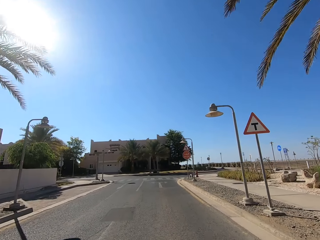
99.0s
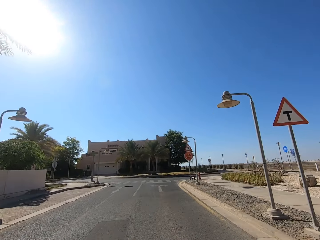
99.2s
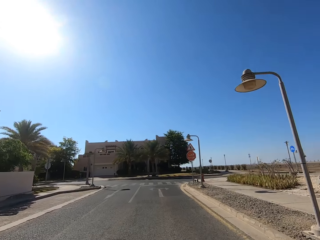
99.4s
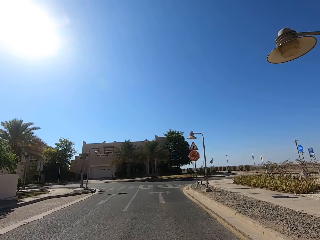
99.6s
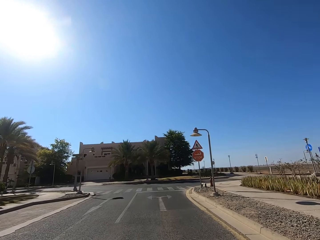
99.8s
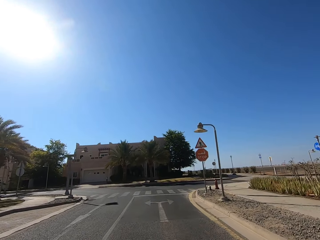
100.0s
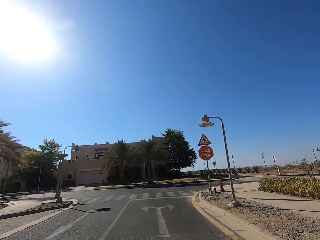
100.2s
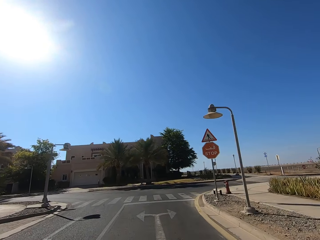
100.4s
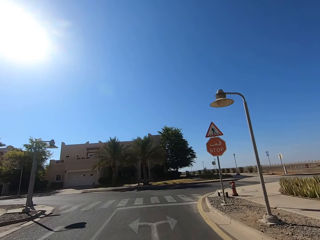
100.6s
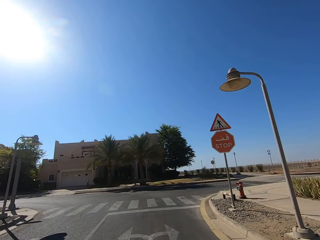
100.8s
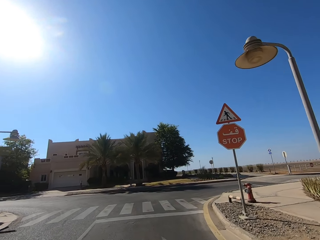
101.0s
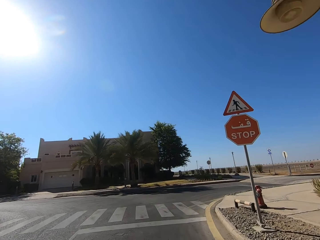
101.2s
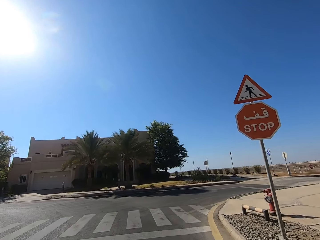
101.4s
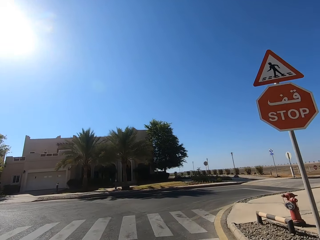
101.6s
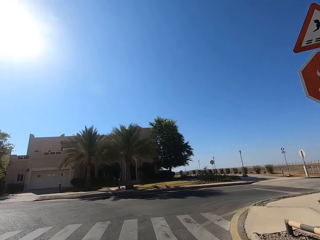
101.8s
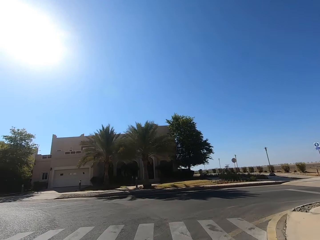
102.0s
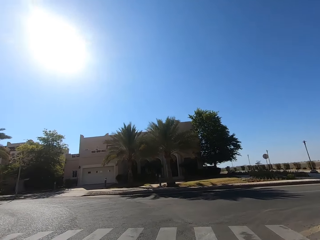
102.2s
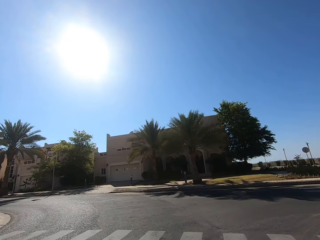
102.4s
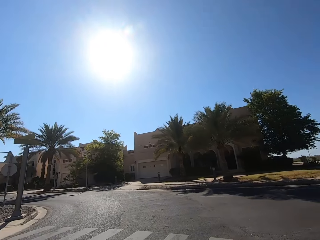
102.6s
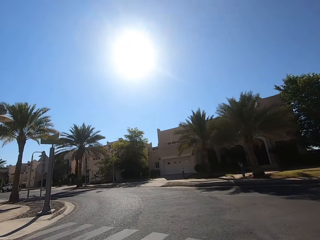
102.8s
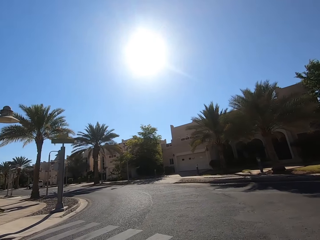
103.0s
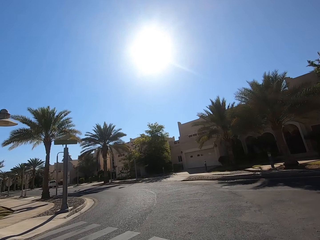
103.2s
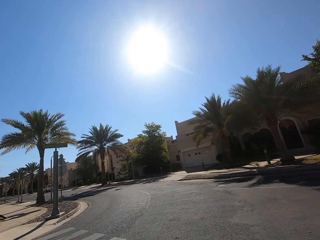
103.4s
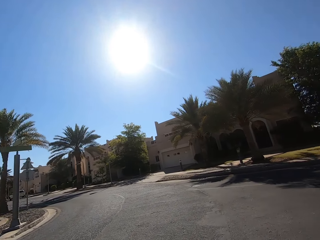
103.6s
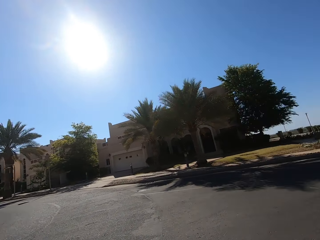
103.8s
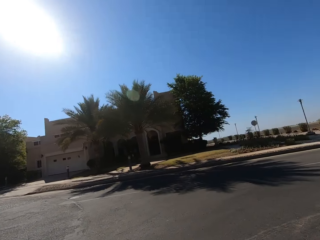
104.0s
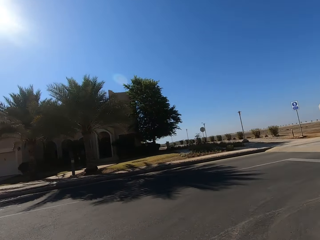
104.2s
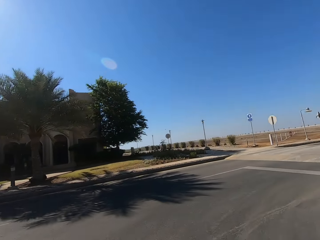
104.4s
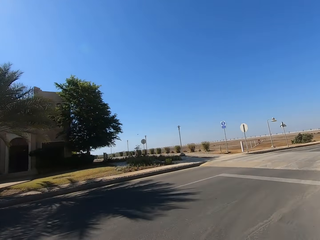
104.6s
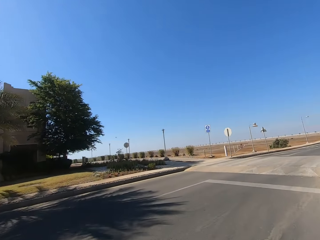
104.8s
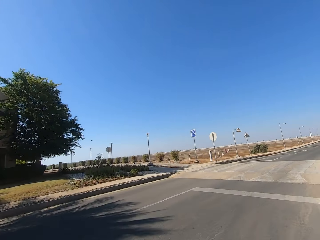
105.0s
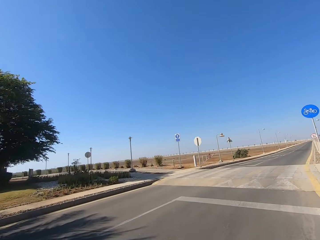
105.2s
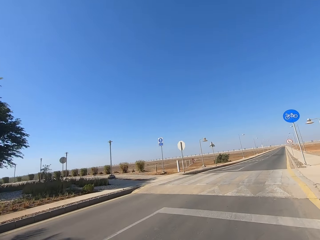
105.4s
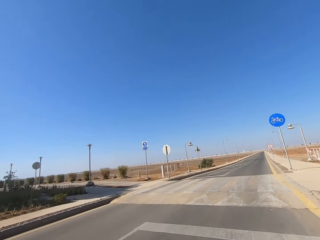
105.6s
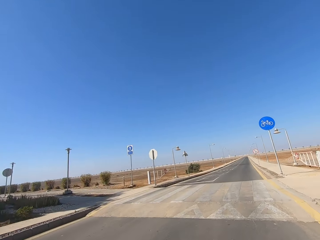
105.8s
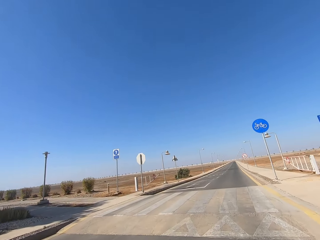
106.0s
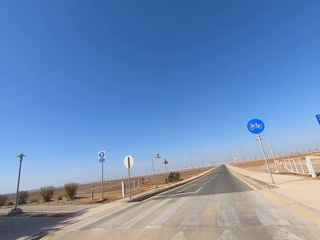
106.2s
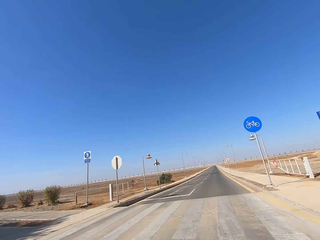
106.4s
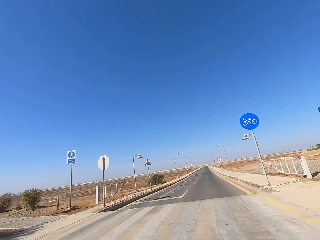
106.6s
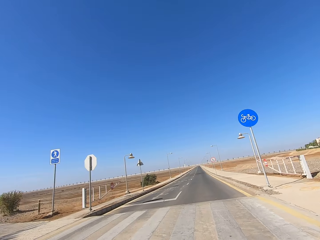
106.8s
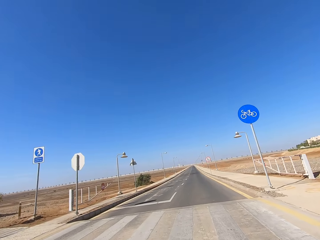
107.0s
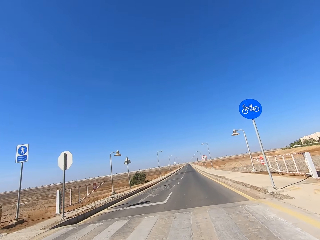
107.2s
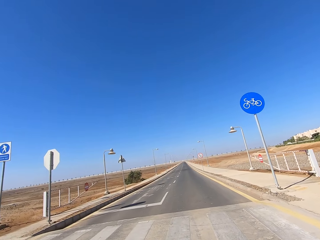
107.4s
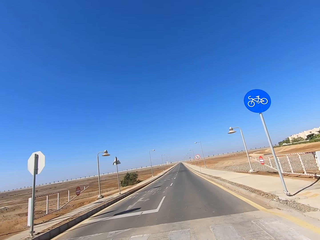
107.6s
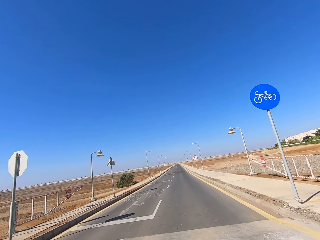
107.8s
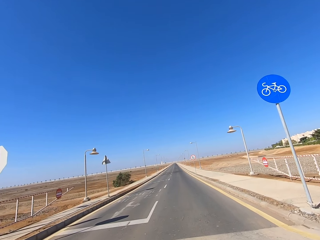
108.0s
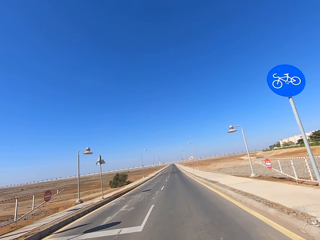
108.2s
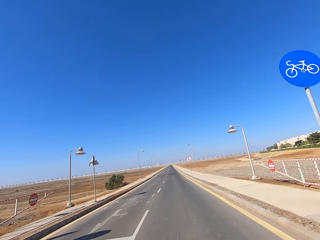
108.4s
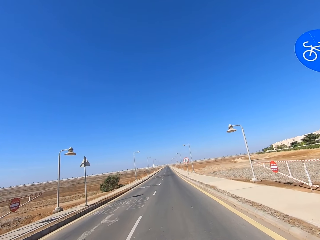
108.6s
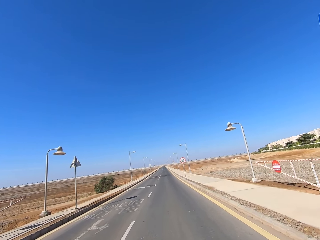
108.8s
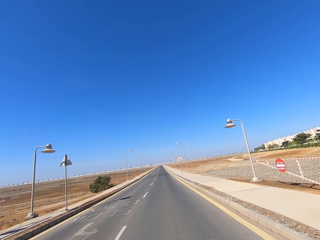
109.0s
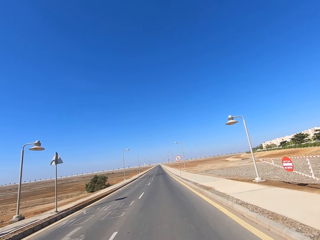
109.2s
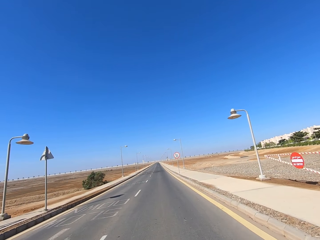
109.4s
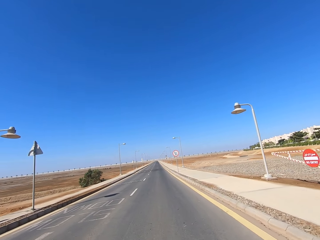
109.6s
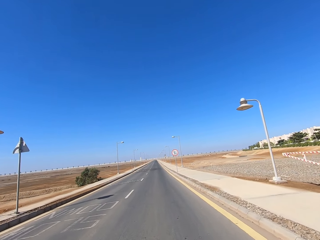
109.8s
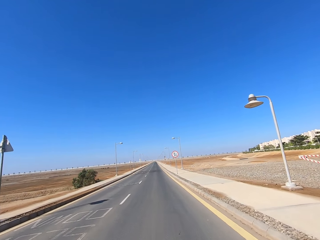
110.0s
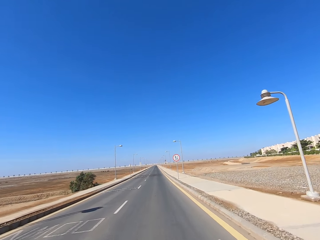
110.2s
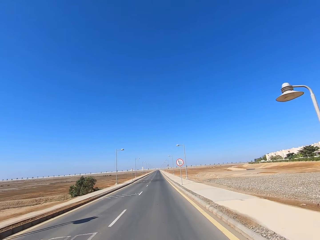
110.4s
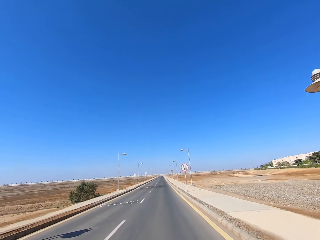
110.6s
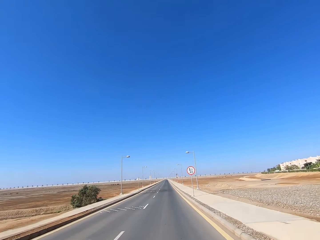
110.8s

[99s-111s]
The camera wearer looks around. They ride the motorcycle to the right.

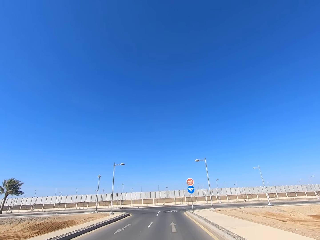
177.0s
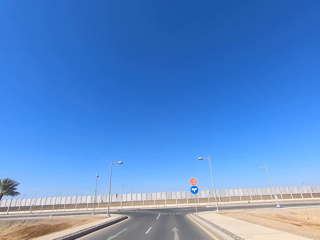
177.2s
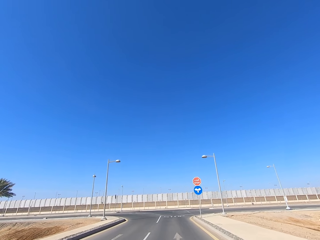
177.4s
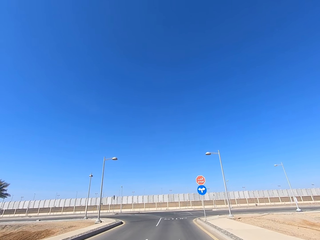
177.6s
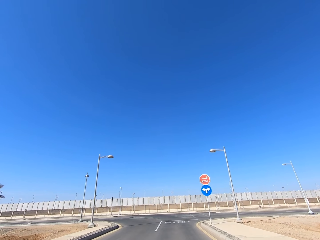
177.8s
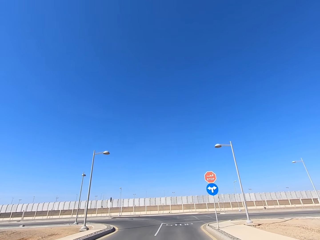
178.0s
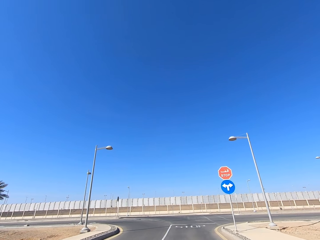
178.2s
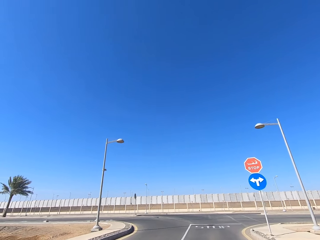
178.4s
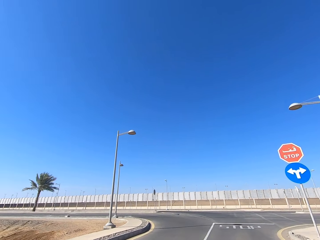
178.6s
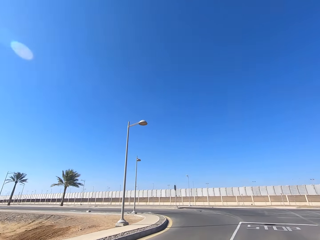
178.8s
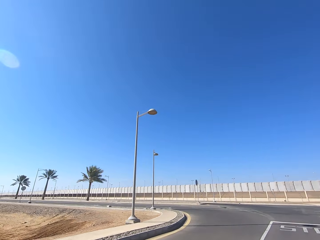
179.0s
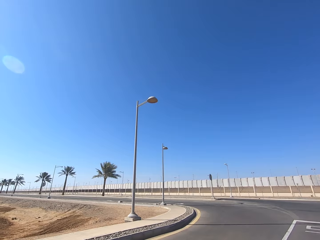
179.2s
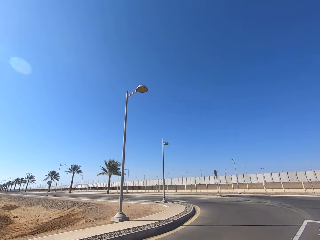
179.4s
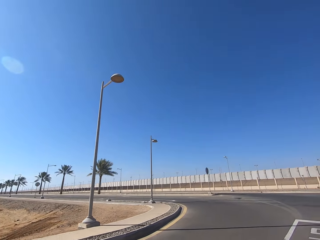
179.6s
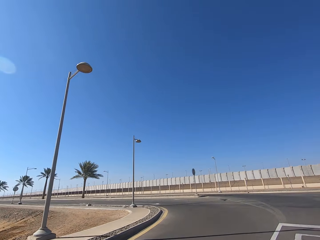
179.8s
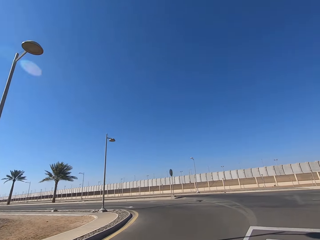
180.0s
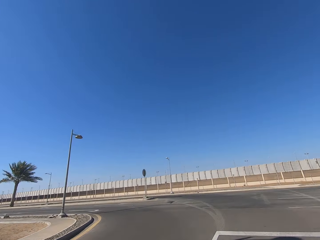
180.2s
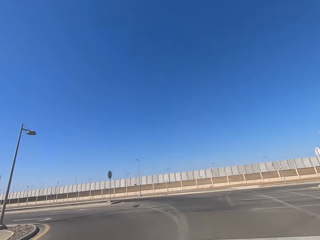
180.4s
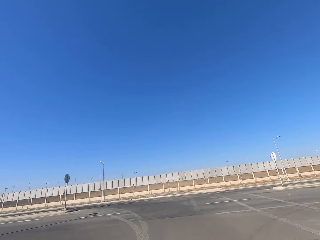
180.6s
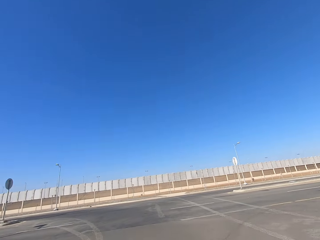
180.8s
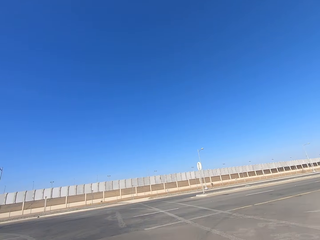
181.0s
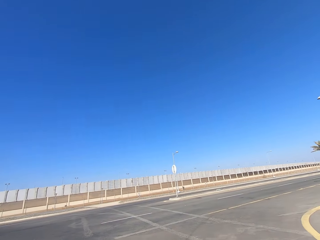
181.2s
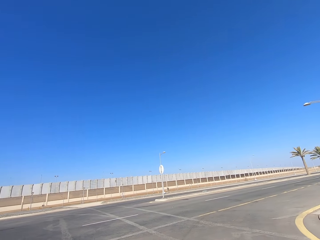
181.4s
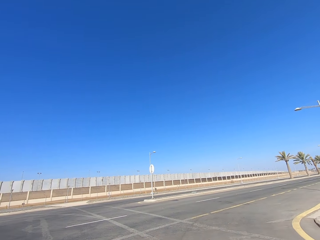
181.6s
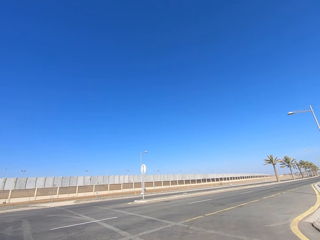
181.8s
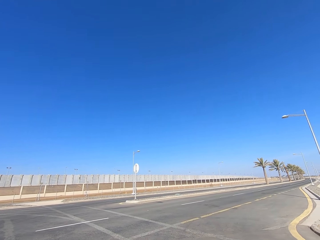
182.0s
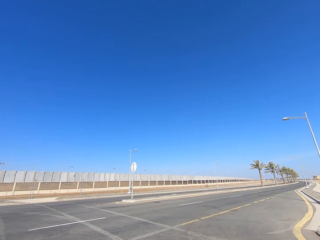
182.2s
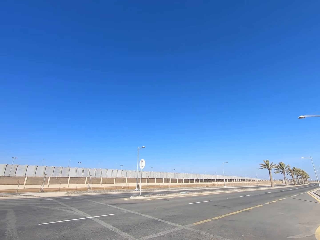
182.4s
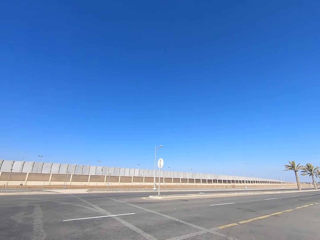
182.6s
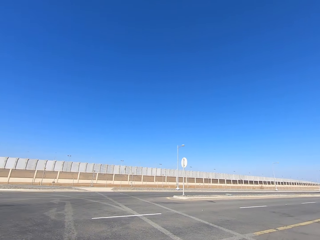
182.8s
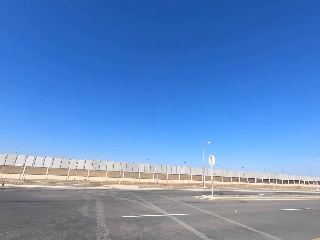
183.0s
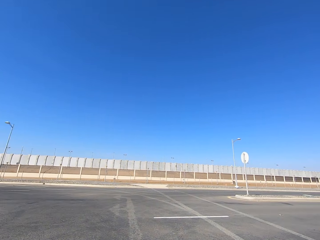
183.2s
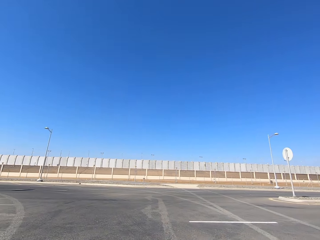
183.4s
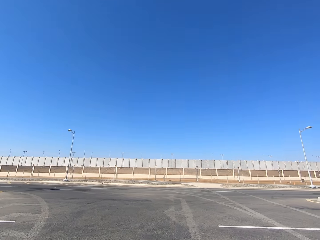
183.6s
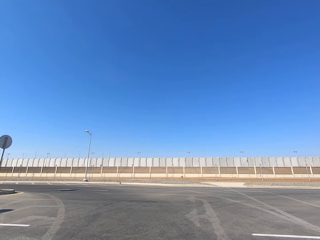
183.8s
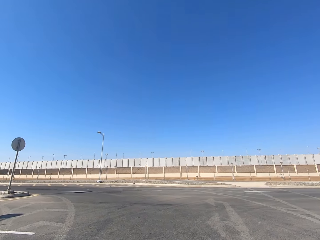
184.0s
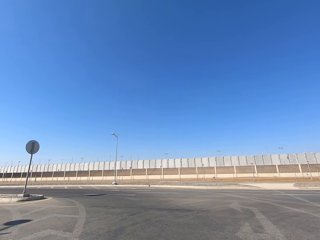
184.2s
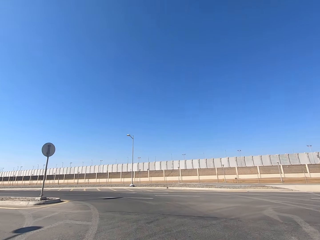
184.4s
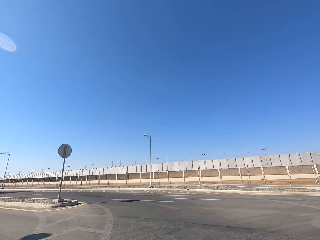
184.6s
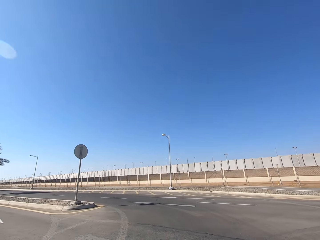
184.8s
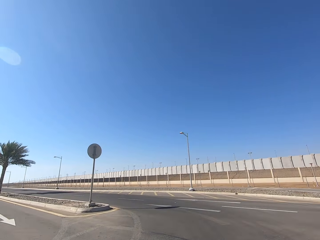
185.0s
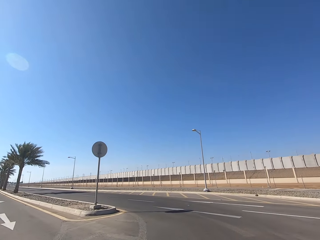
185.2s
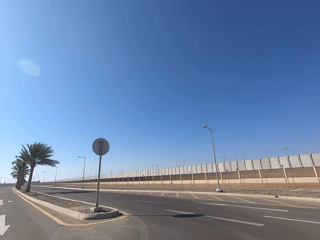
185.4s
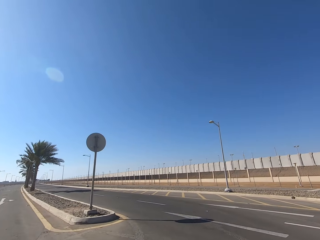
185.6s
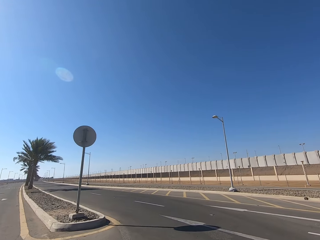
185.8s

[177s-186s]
The camera wearer looks around. They ride the motorcycle to the left.
